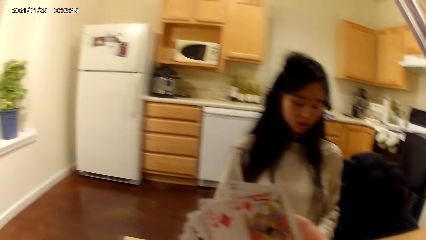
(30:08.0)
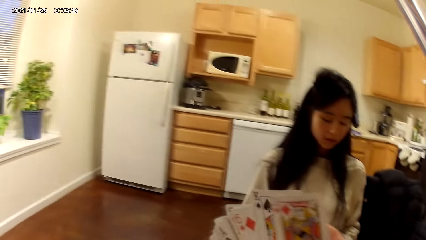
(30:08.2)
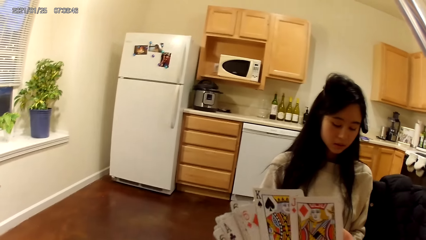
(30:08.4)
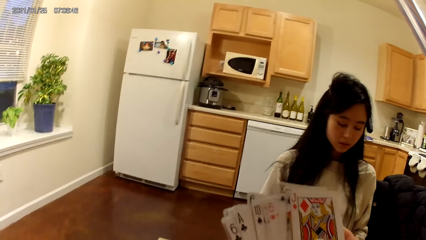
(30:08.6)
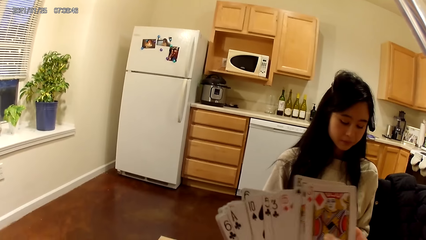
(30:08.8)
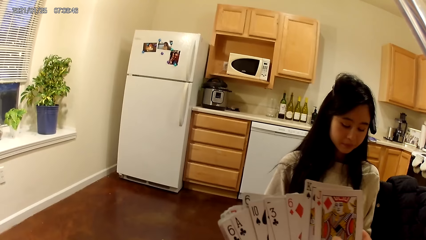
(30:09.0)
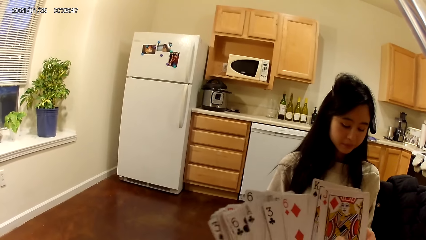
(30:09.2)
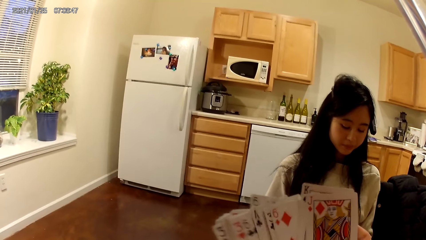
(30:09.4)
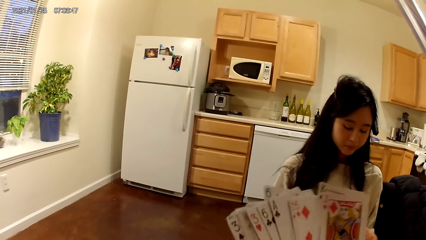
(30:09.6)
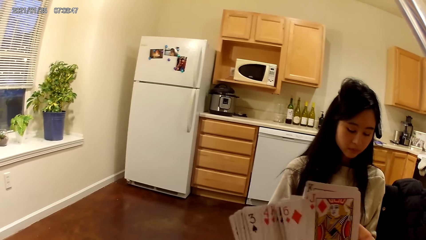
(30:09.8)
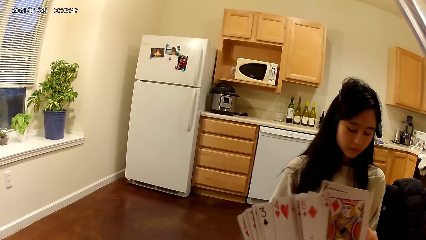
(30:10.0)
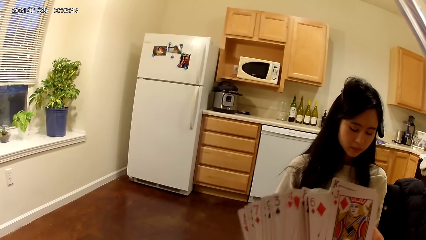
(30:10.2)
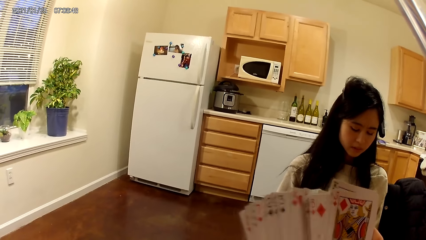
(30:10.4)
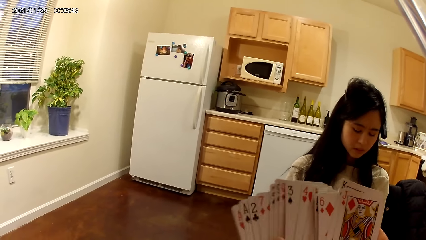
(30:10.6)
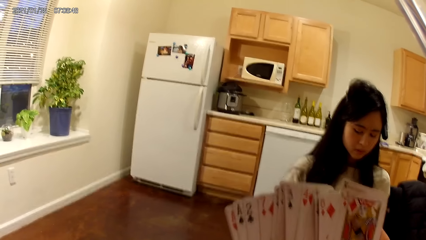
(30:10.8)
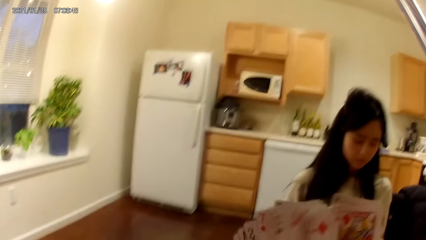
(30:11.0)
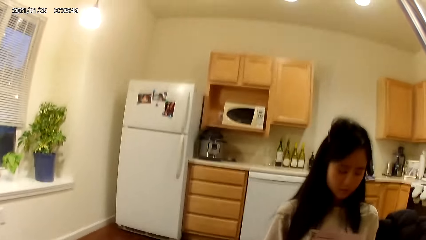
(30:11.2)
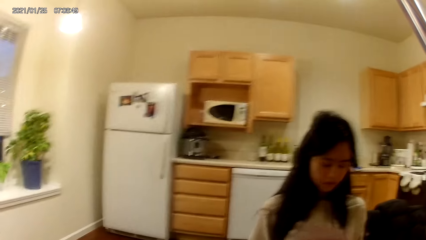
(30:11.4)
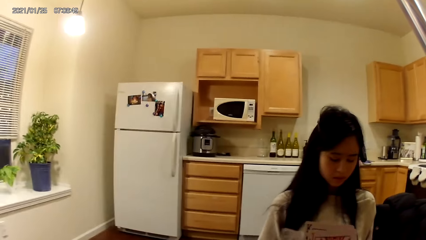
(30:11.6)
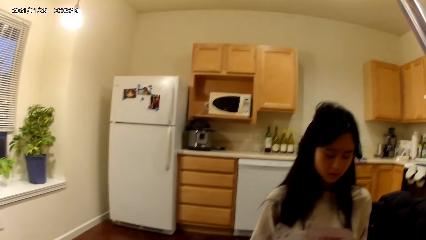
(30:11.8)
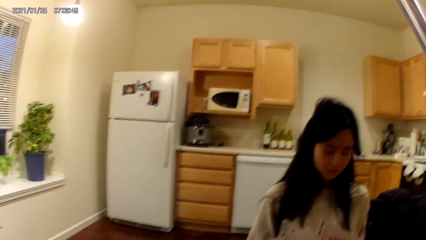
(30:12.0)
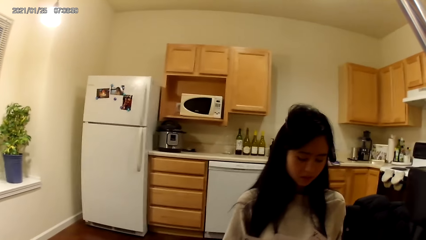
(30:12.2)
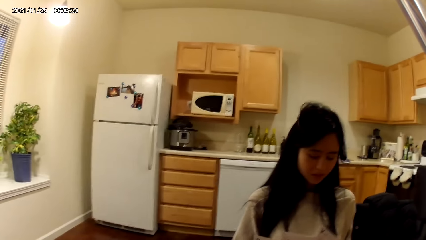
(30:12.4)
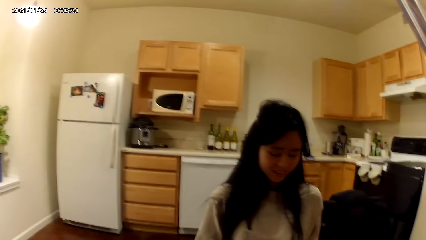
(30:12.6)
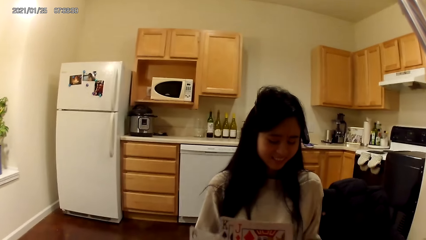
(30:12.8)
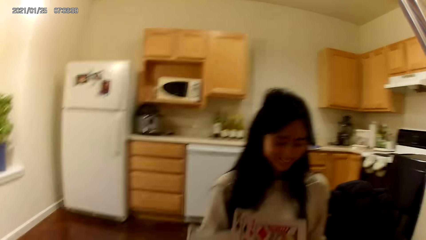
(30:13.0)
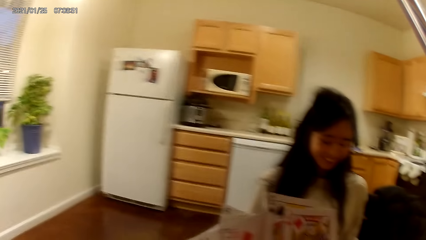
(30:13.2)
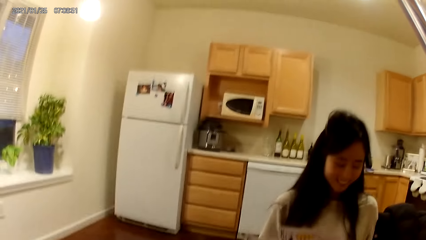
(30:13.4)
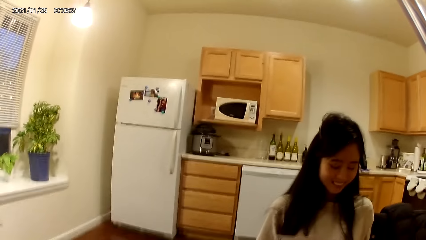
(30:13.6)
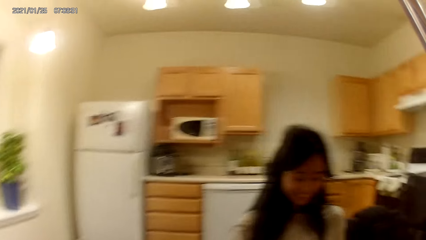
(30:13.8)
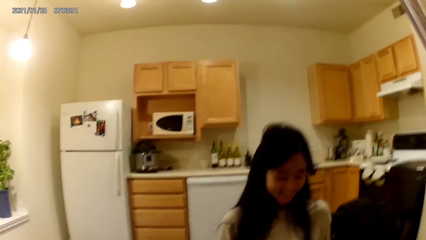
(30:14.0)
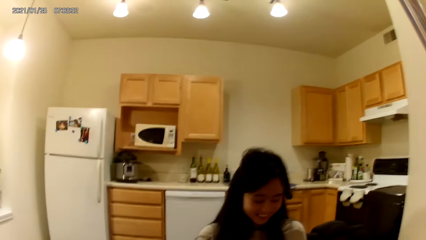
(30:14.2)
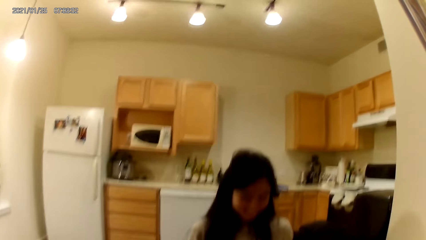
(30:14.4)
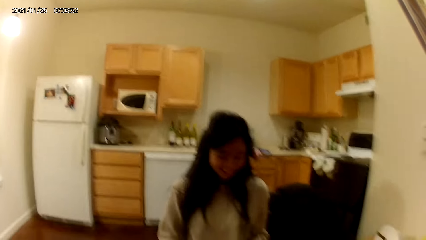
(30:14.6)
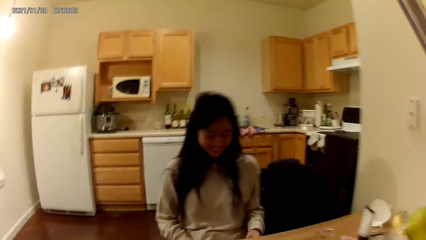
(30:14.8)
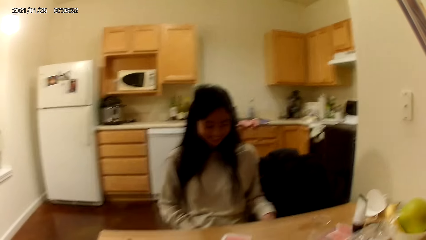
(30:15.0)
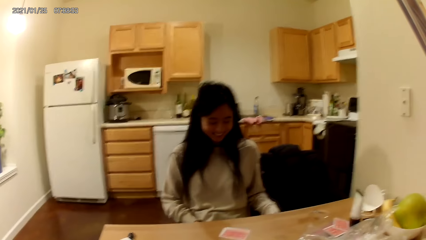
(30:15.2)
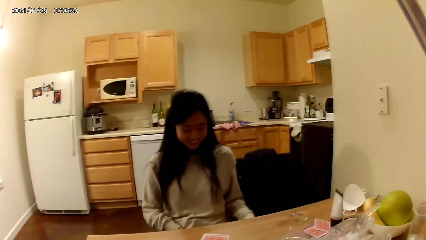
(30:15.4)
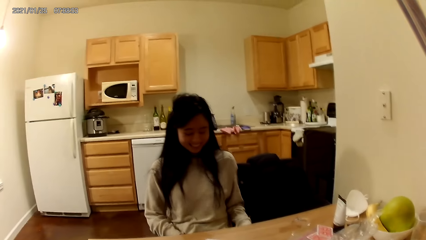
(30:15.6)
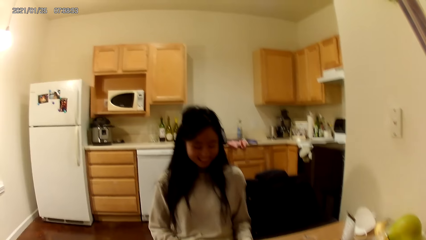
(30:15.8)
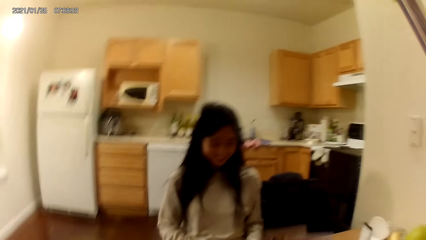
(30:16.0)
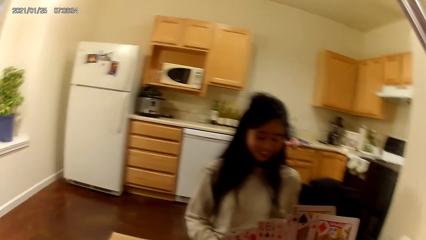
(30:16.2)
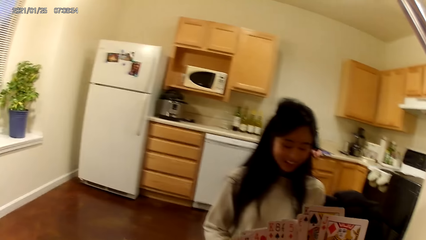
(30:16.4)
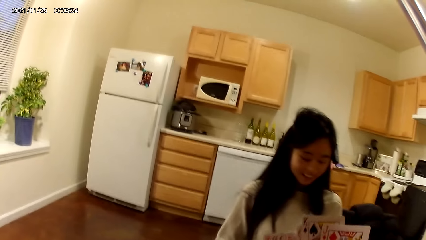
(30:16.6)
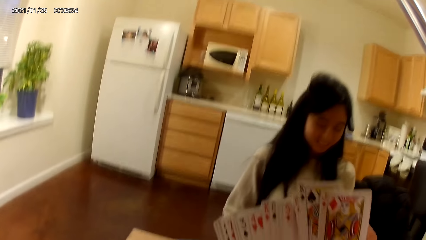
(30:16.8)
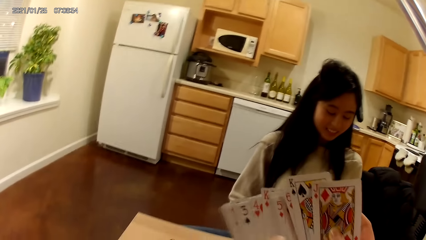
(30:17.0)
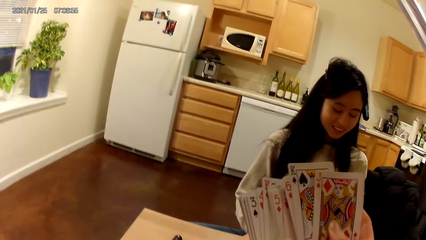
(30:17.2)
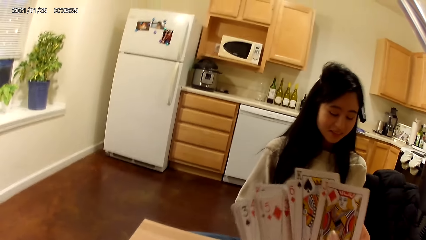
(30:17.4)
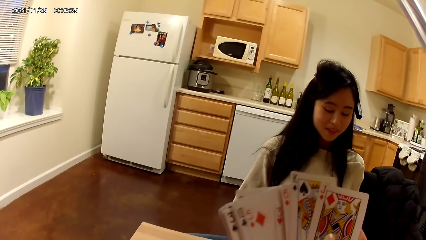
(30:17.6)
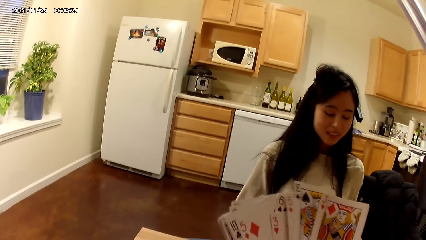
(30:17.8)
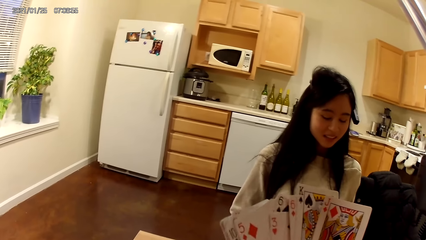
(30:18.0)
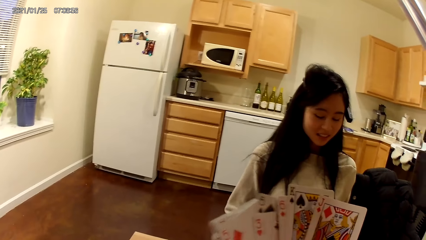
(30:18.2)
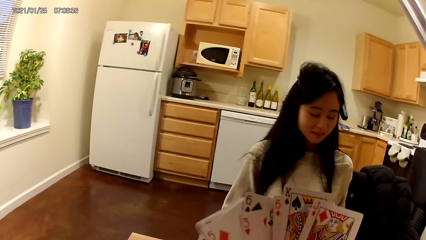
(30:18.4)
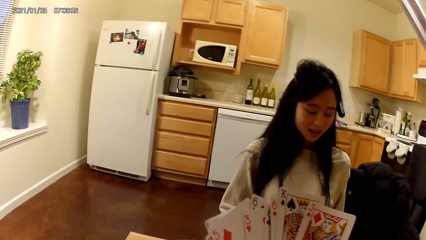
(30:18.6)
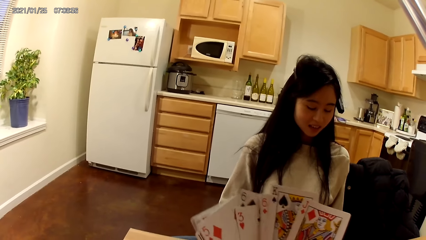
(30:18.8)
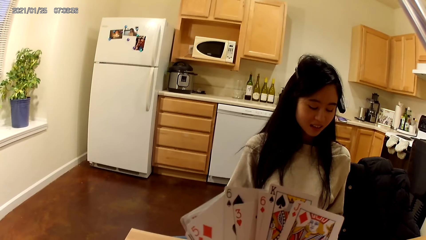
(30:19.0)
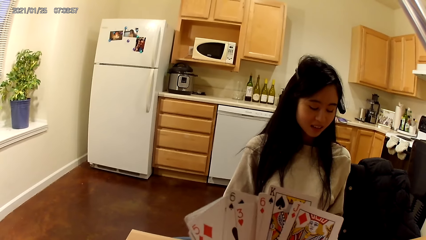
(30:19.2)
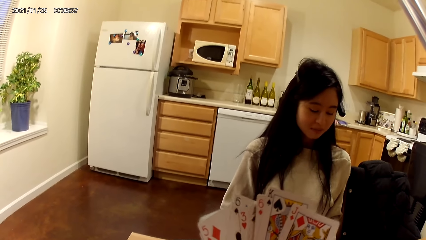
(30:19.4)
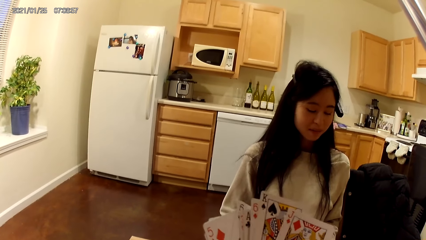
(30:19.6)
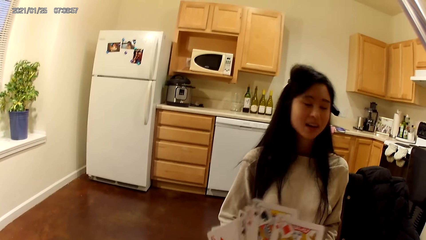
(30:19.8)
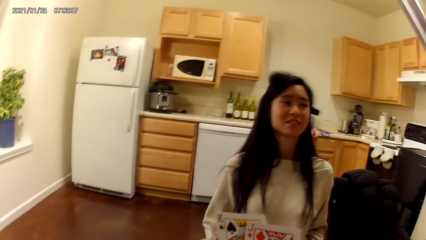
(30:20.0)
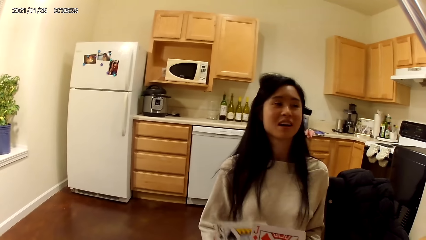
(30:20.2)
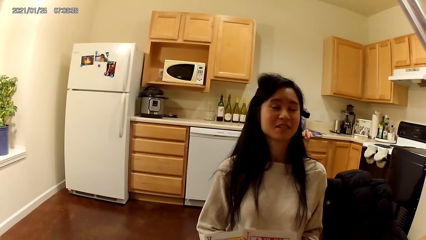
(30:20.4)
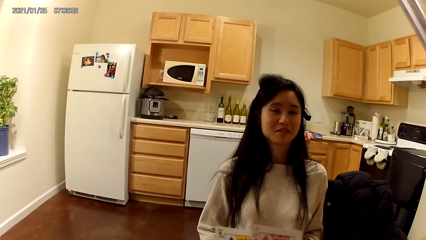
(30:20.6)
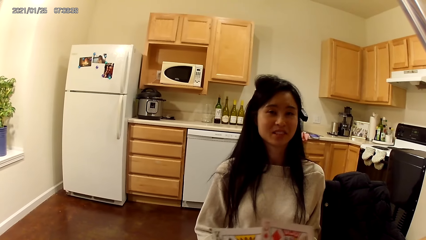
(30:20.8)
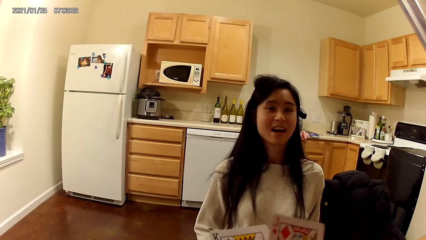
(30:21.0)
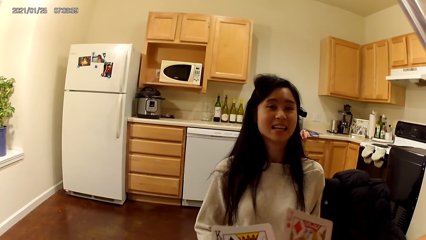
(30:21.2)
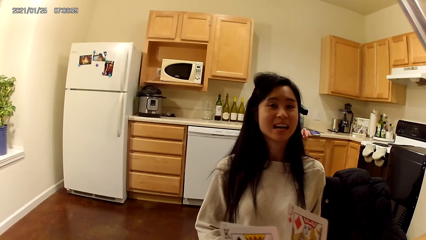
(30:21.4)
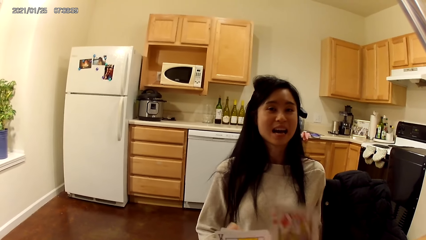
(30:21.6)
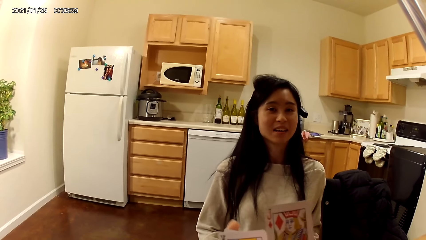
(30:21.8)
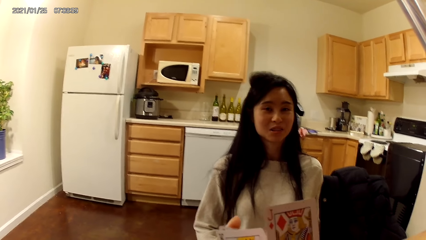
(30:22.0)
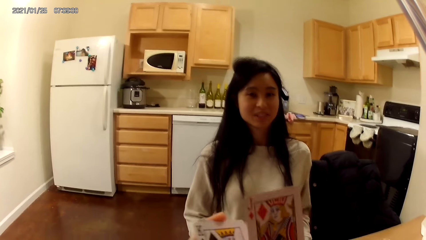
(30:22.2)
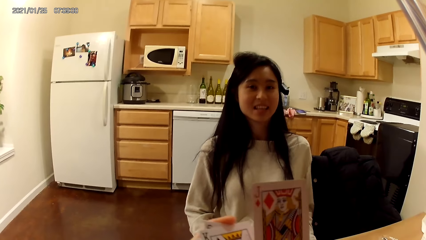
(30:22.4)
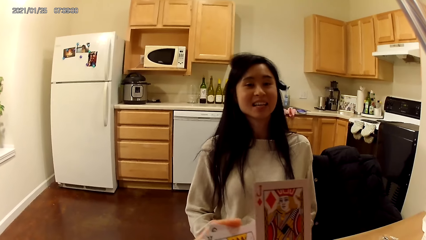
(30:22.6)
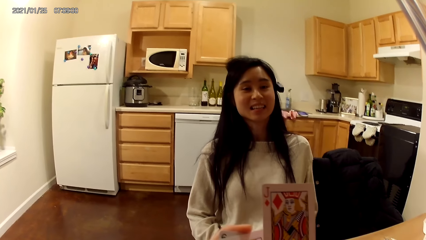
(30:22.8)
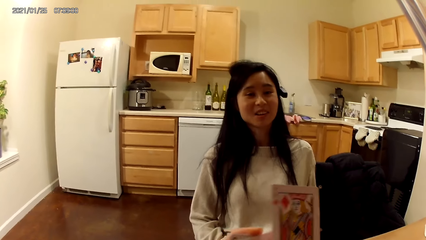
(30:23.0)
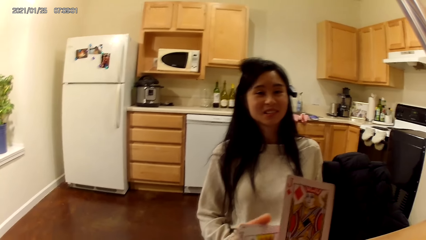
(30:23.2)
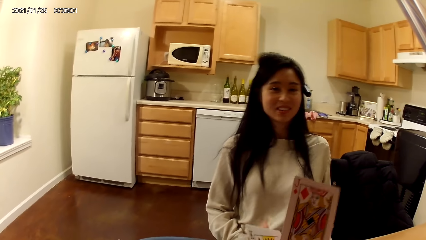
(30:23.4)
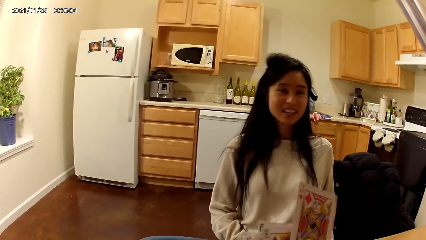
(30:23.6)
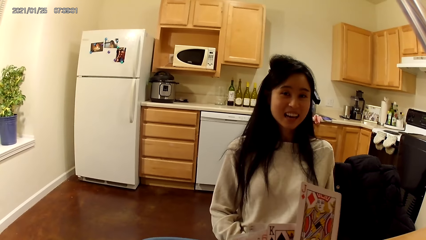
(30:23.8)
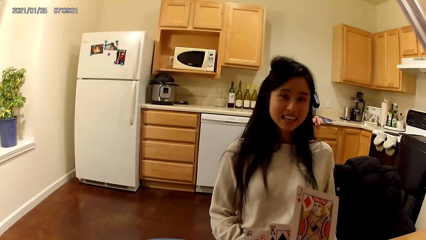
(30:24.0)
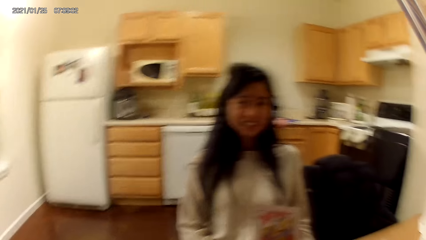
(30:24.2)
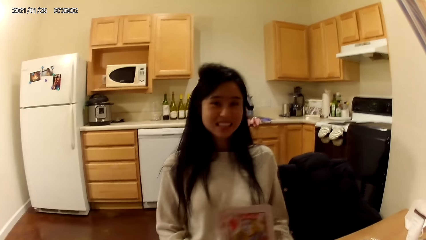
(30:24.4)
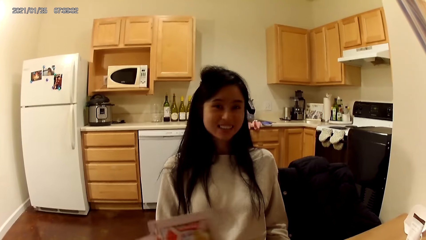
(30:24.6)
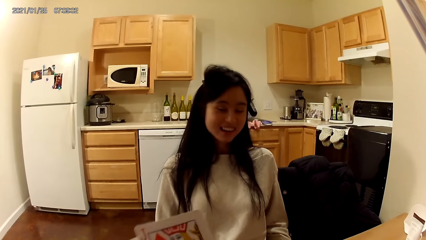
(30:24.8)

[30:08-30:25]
The camera wearer shuffles cards in her hands. She holds playing cards with hands.
